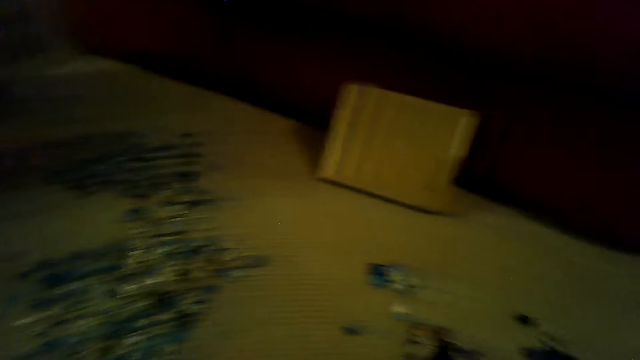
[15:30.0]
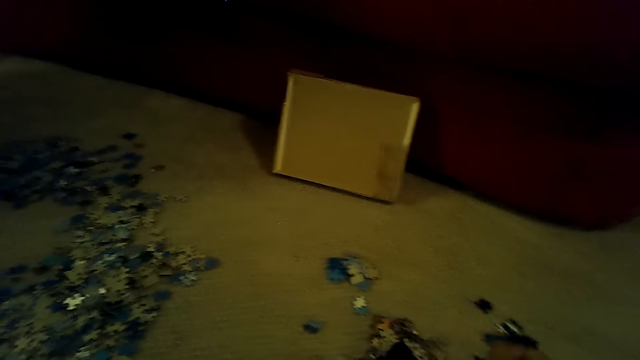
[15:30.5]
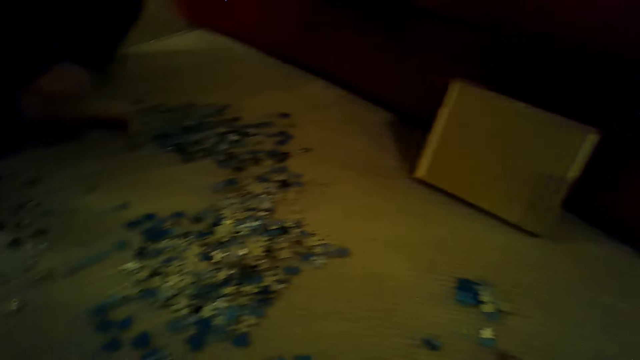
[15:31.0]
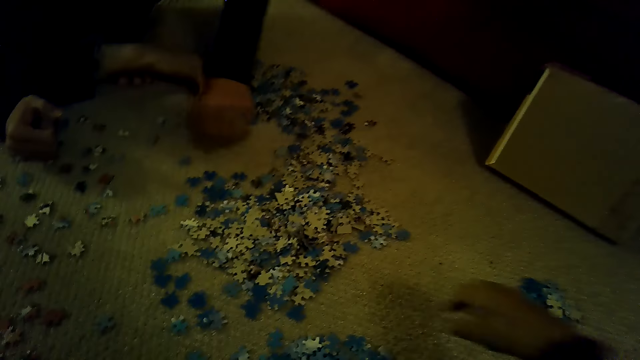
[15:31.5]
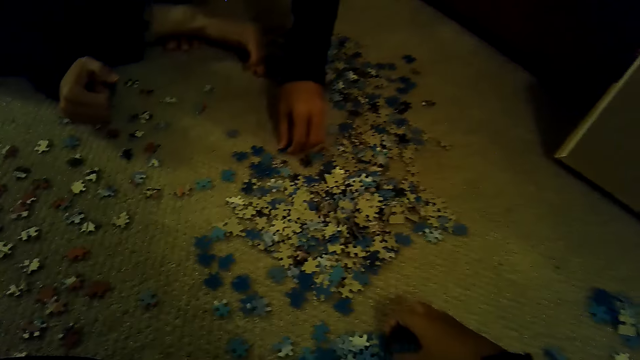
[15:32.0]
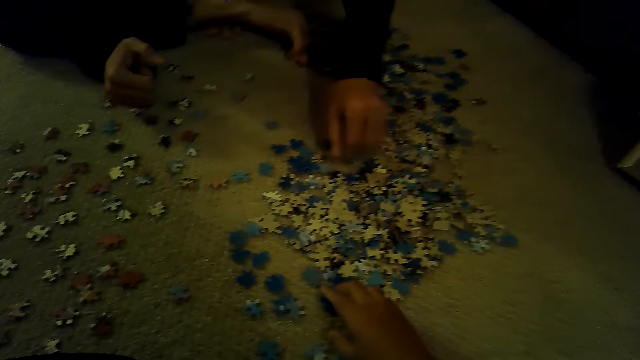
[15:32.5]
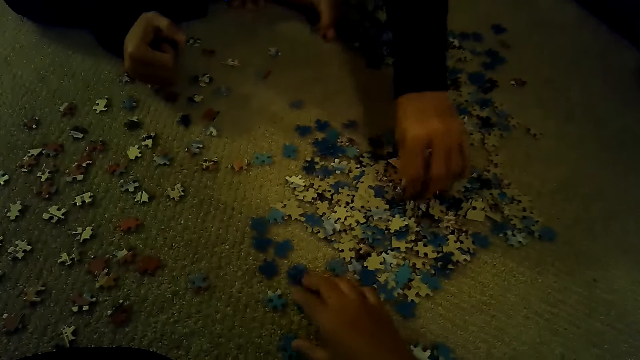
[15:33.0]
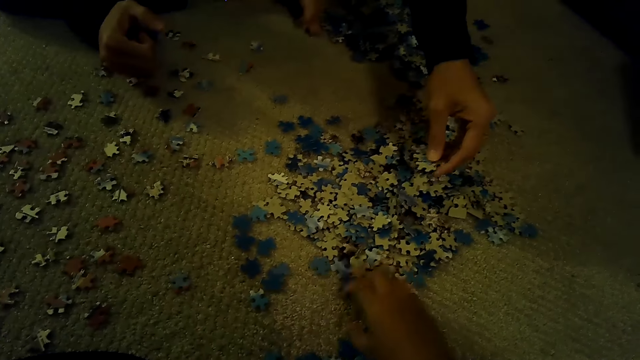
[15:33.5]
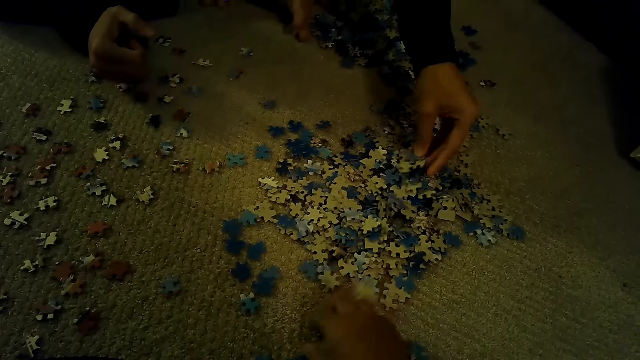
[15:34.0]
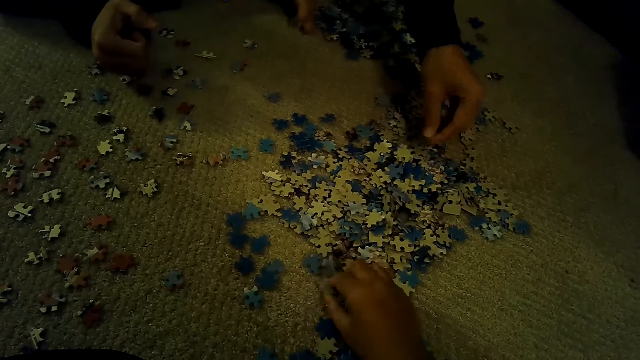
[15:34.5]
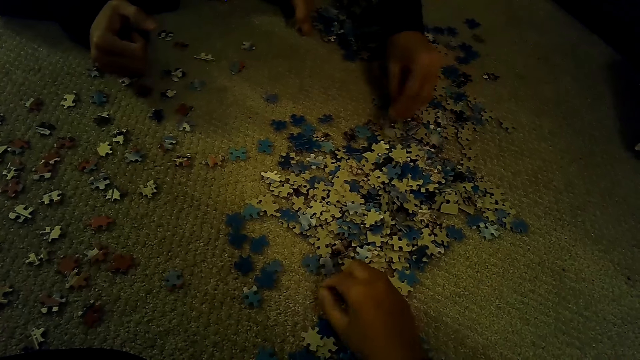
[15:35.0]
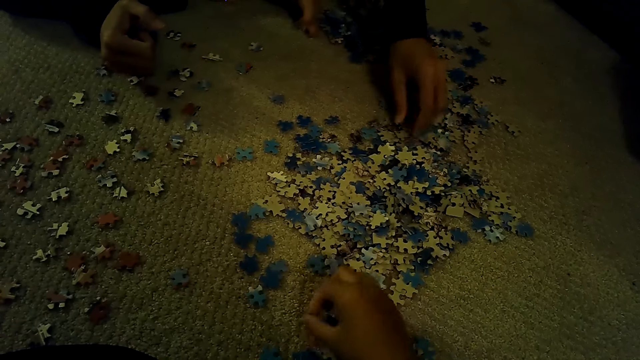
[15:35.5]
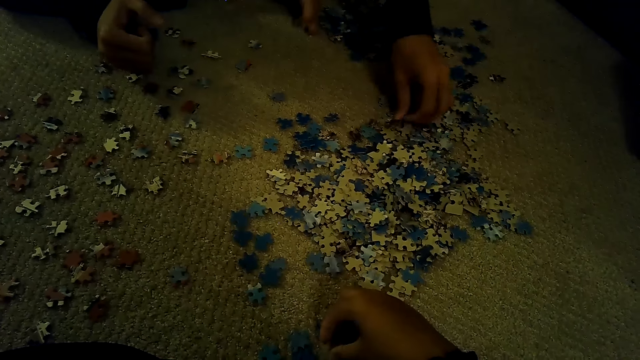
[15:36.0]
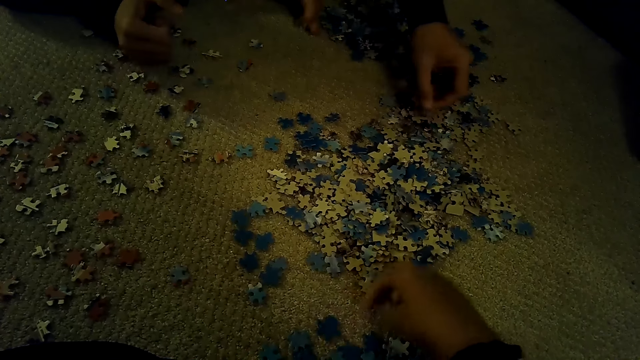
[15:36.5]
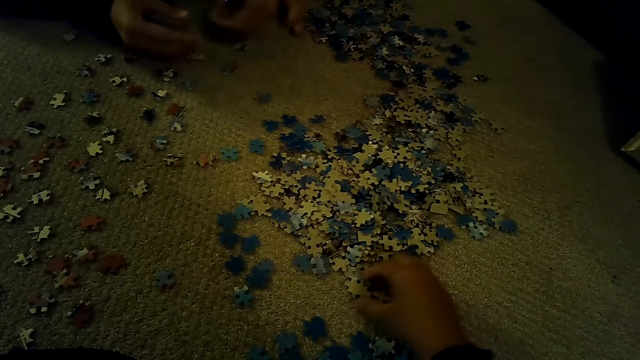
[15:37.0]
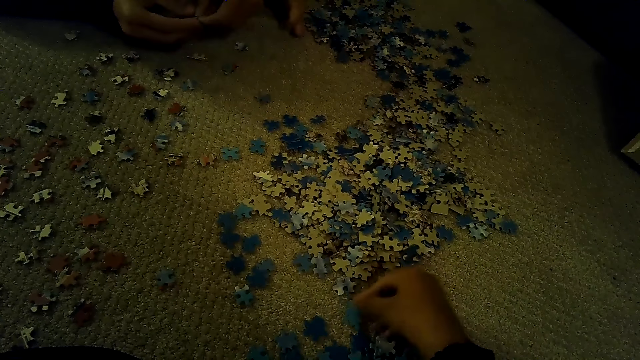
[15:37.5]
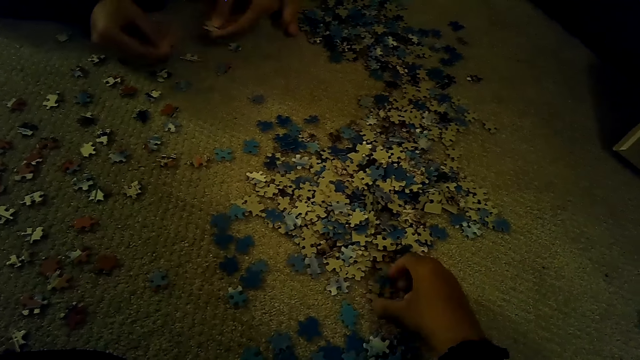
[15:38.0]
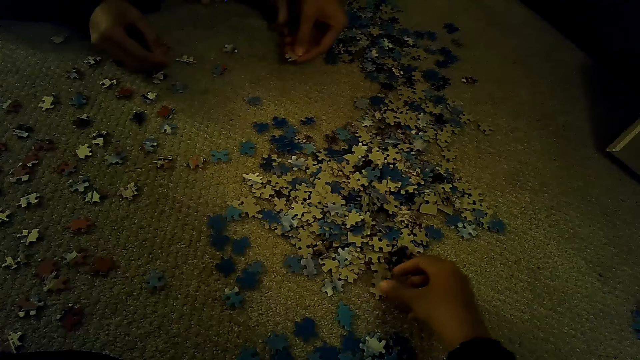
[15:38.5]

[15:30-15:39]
The camera wearer looks around. A man sorts the pieces of a jigsaw puzzle. The camera wearer plays the jigsaw puzzle.

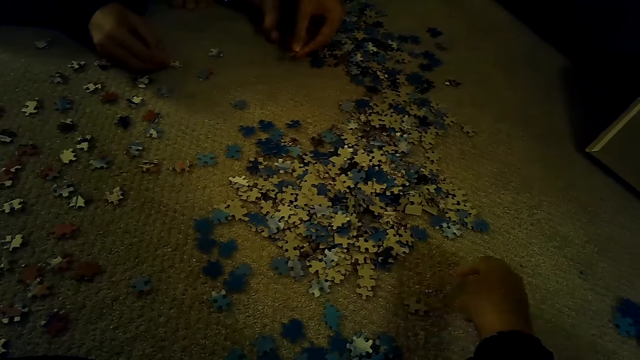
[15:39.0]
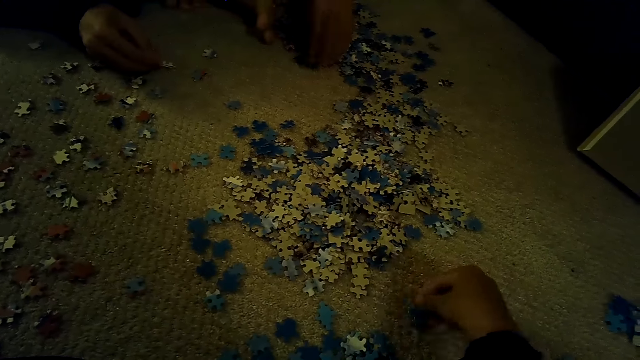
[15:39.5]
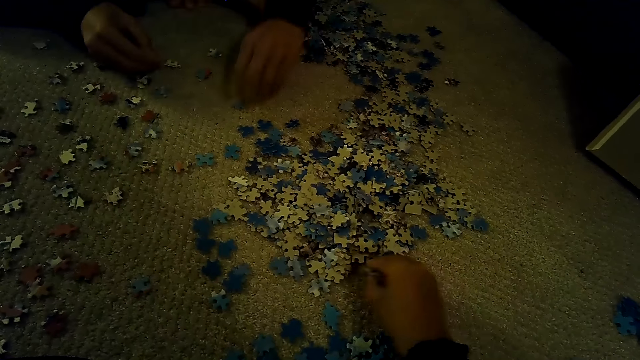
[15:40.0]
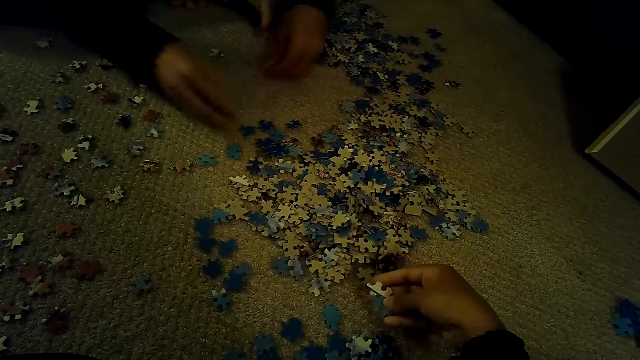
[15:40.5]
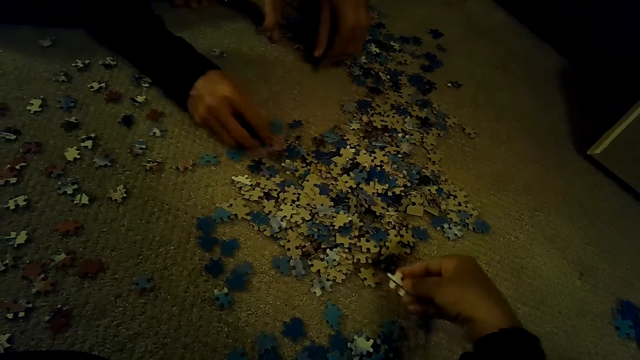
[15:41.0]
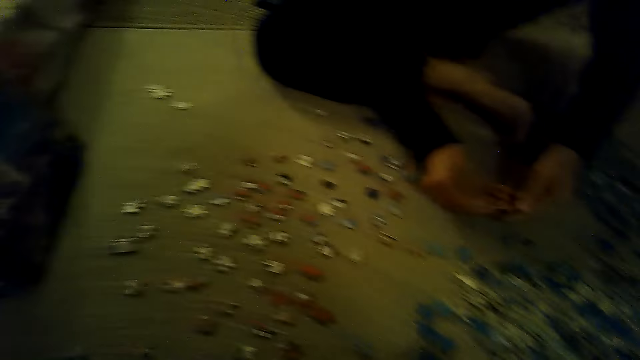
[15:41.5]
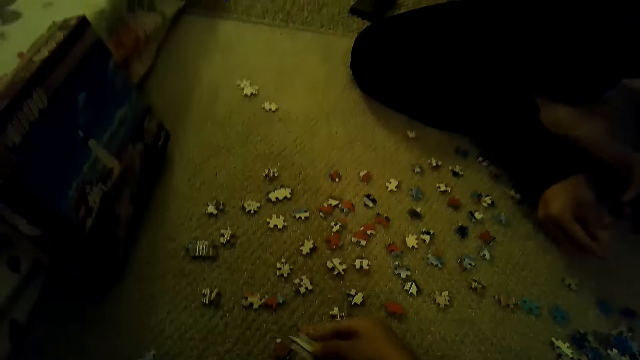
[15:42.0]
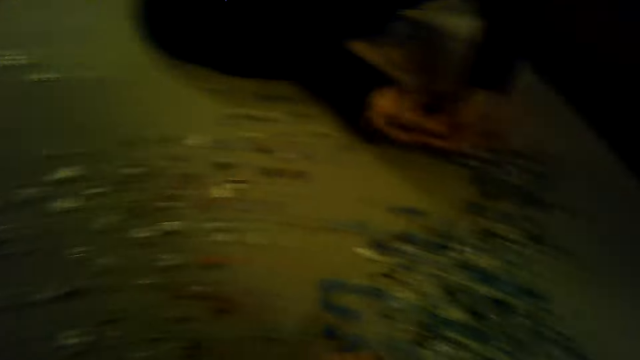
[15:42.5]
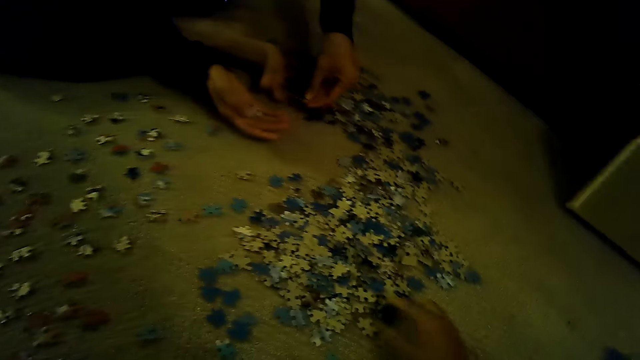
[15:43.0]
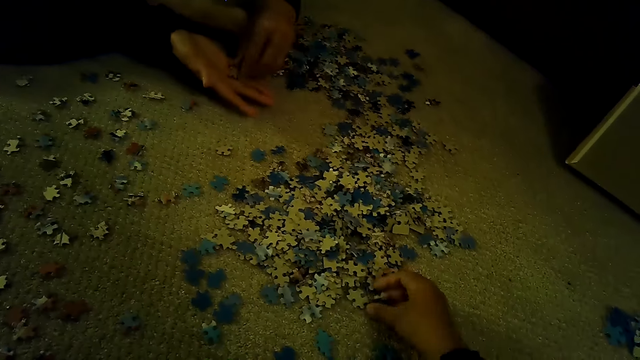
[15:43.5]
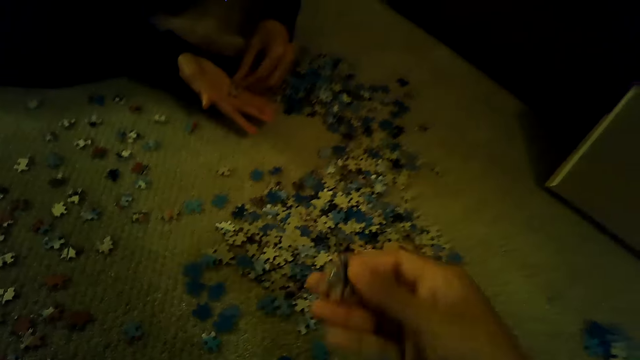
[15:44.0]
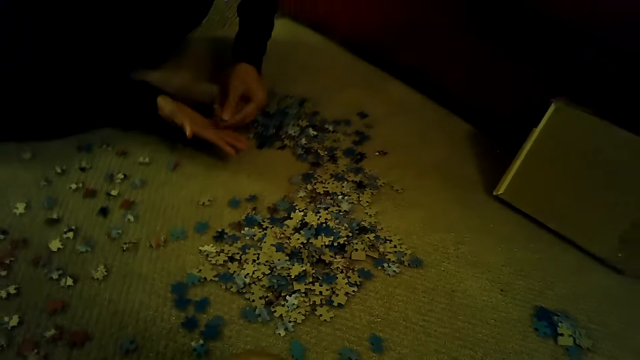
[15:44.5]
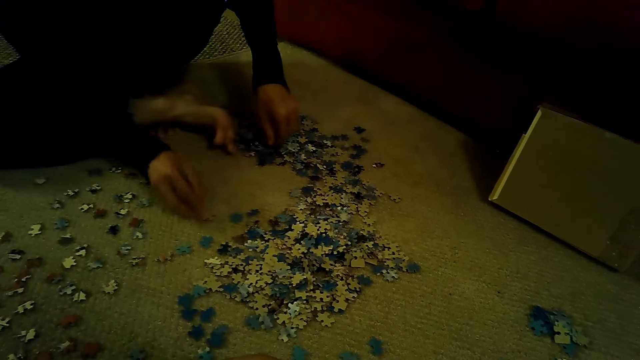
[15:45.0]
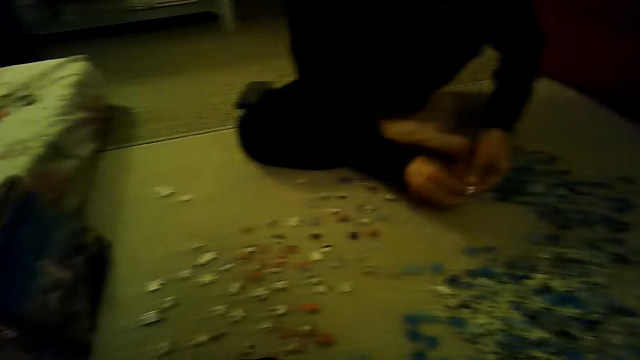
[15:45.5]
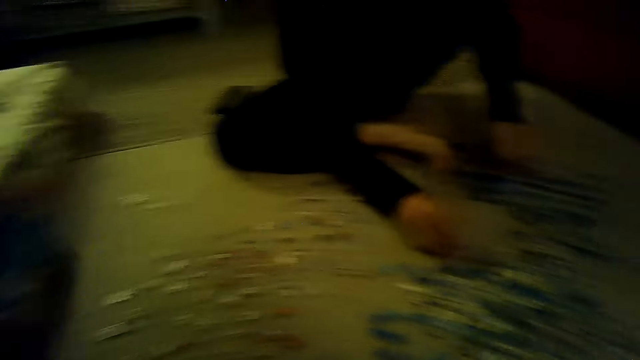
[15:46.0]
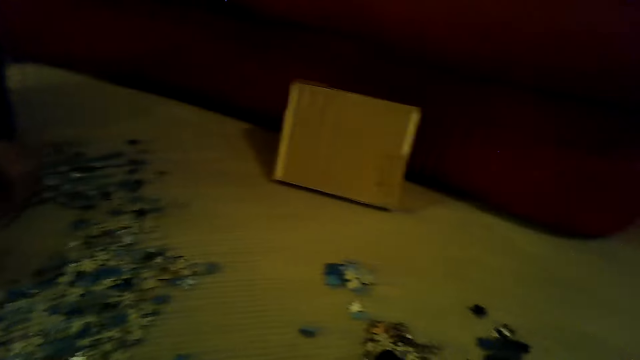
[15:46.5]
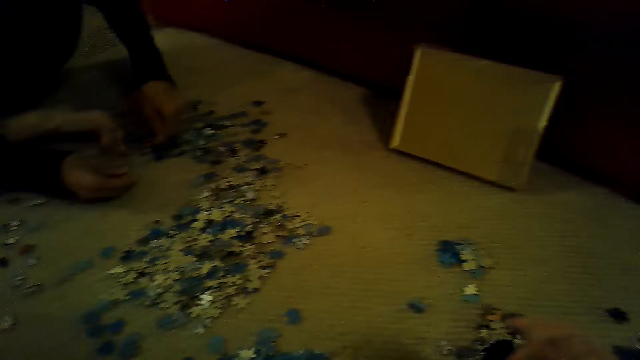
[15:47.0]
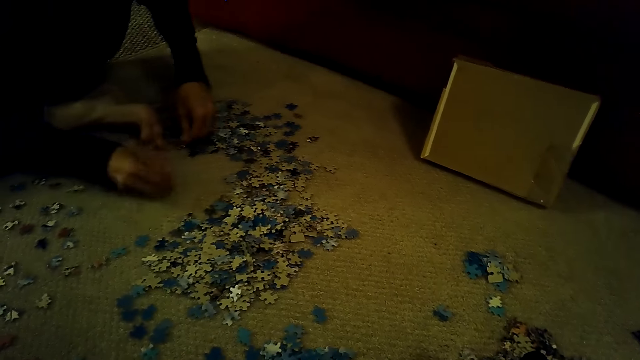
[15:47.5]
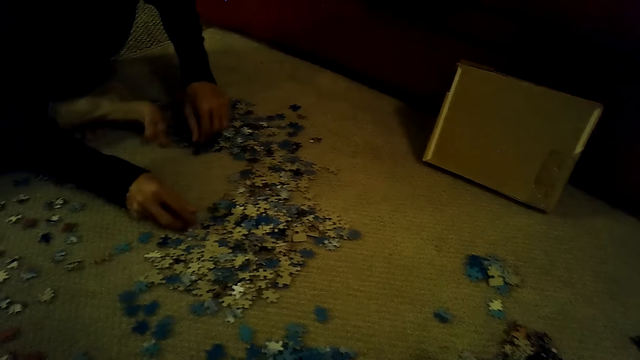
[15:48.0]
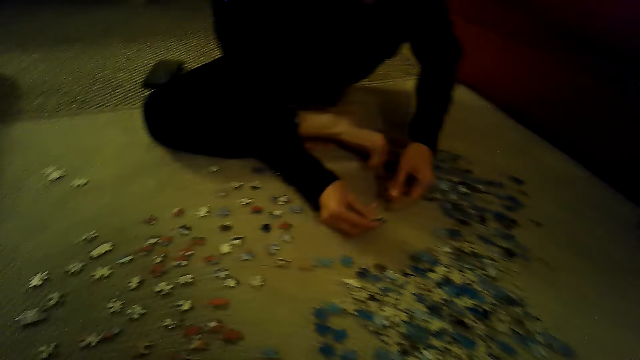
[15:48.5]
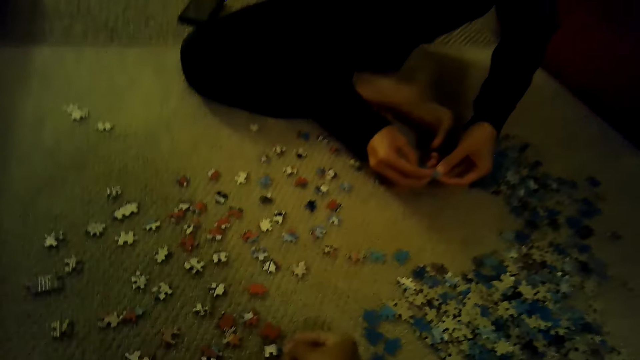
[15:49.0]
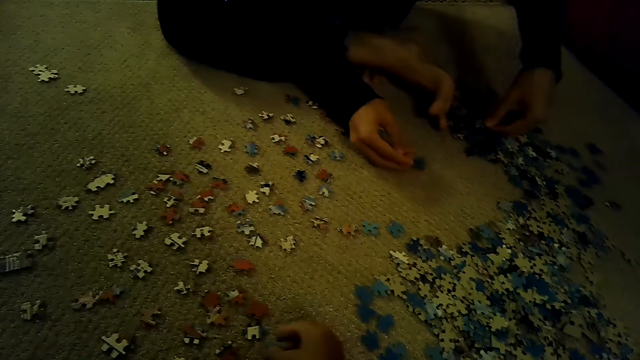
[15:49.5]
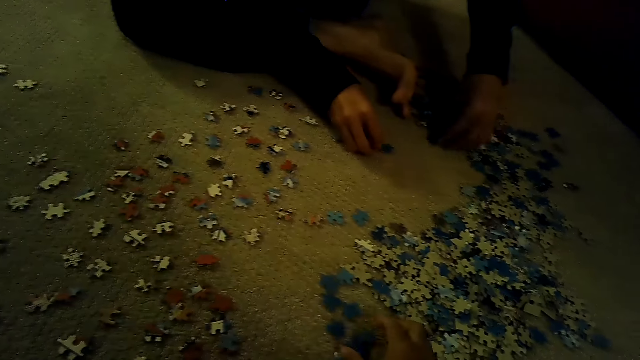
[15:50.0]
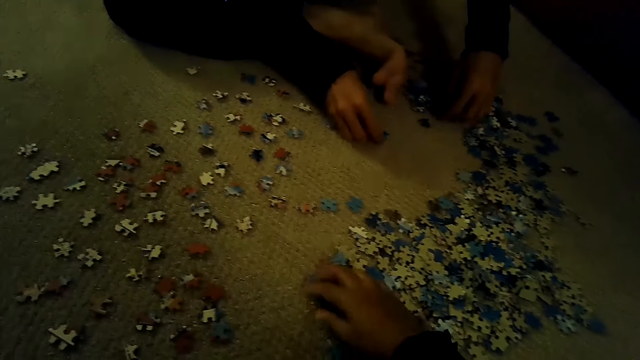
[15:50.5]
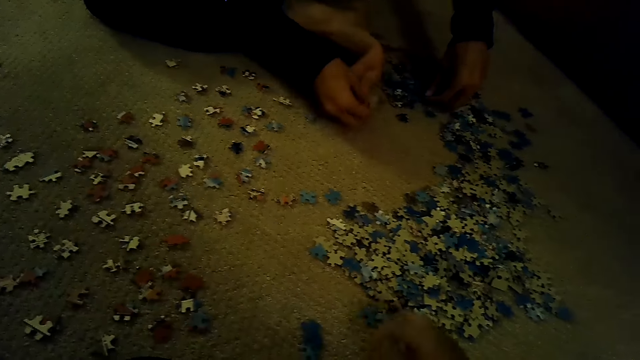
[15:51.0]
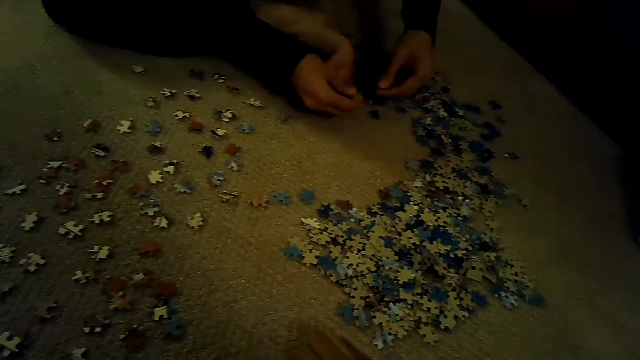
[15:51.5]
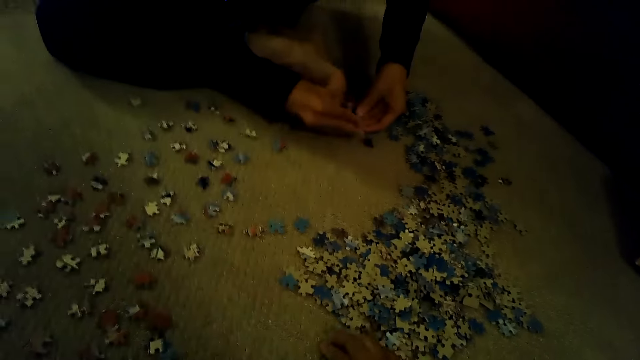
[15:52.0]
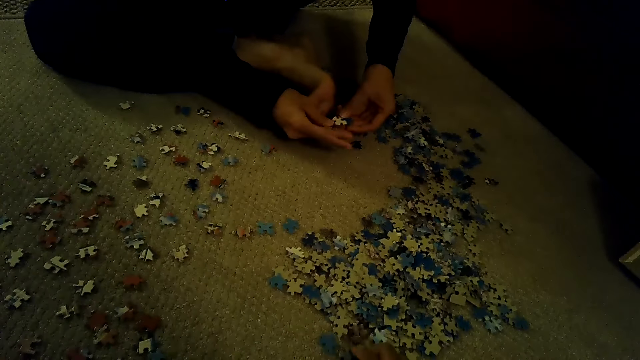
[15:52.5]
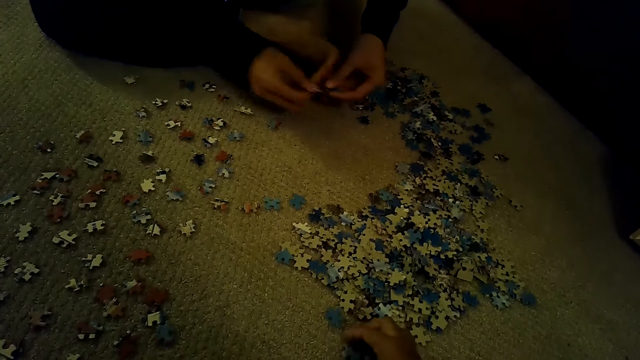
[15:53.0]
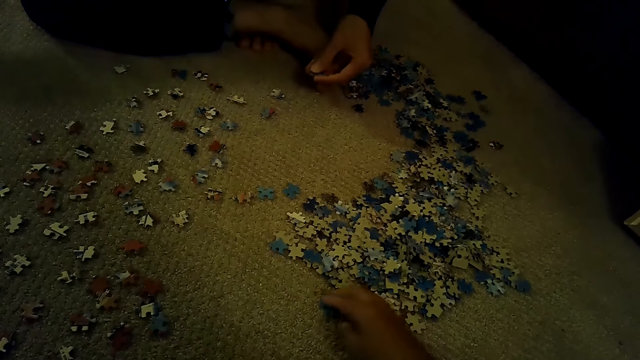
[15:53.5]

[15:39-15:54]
The camera wearer plays a jigsaw puzzle. They stare at the box of the jigsaw puzzle. A man plays the jigsaw puzzle. The camera wearer stares at the pieces of the jigsaw puzzle and sorts the pieces of the jigsaw puzzle. They stare at the box of the jigsaw puzzle, stare at the pieces of the jigsaw puzzle and sort the pieces of the jigsaw puzzle.
